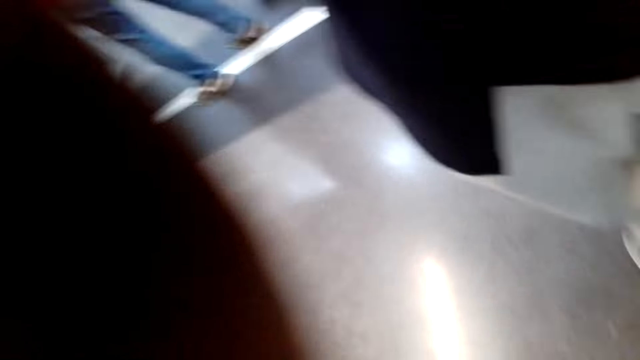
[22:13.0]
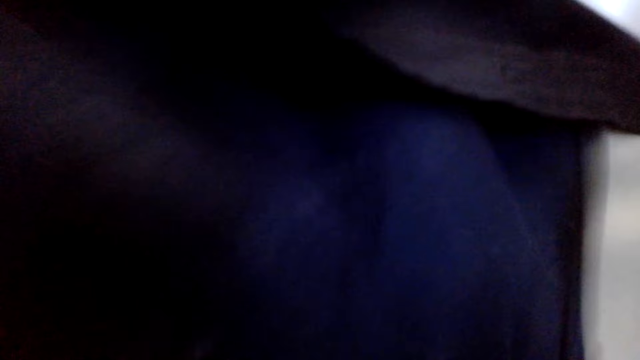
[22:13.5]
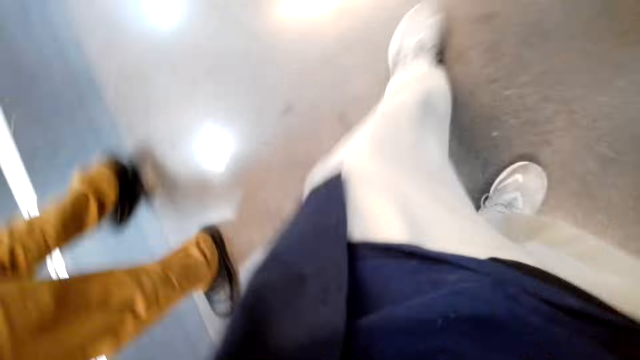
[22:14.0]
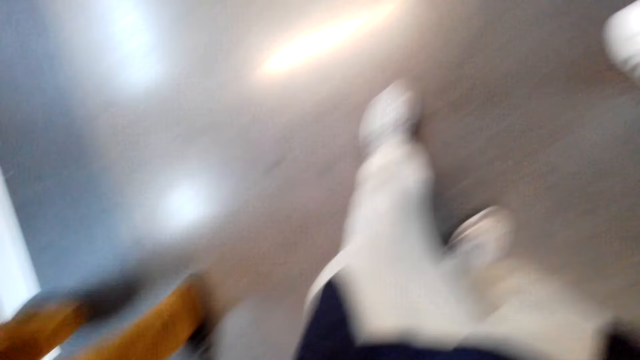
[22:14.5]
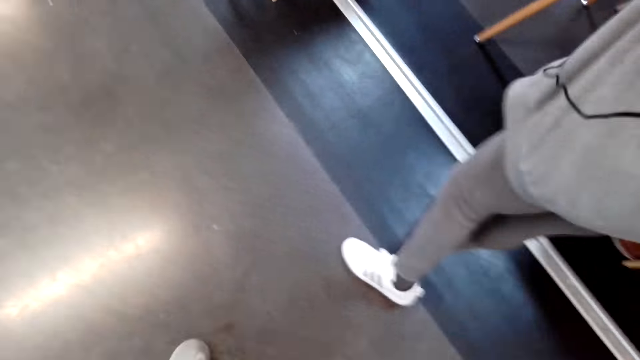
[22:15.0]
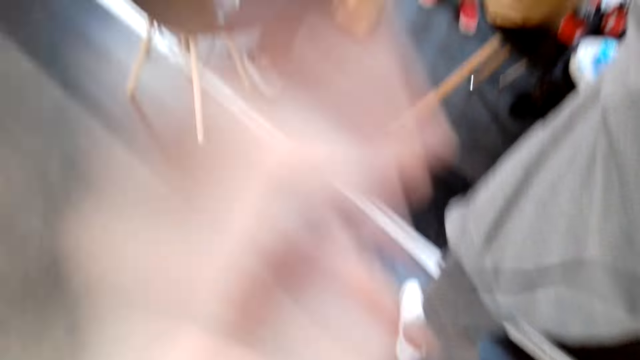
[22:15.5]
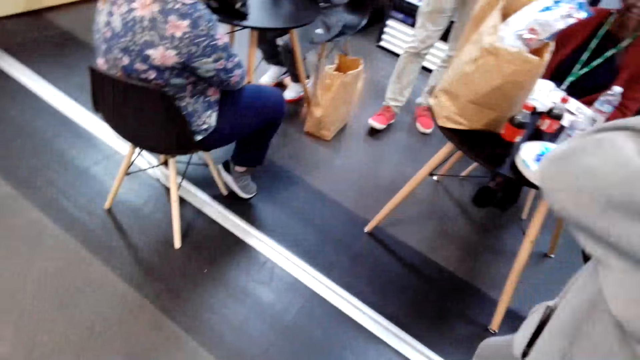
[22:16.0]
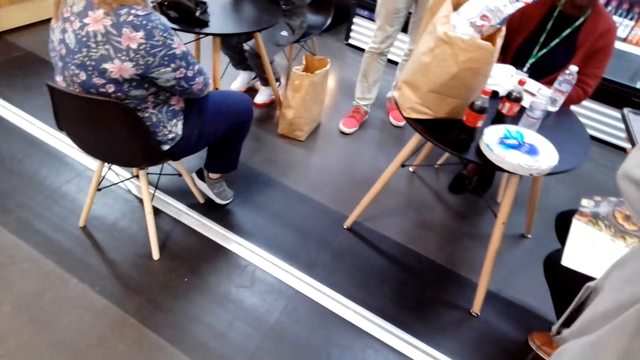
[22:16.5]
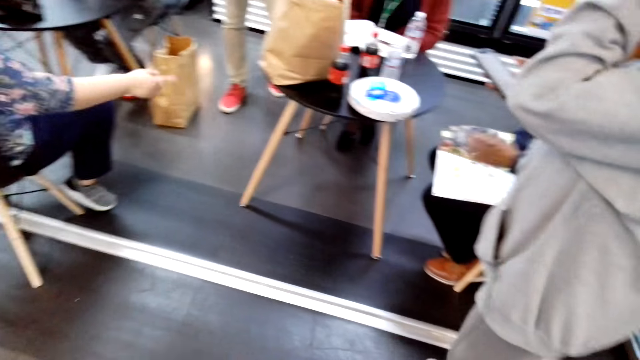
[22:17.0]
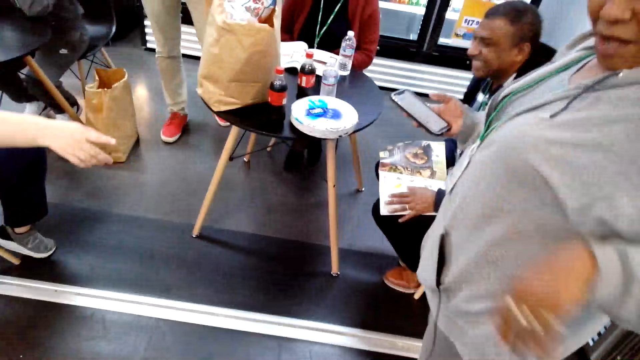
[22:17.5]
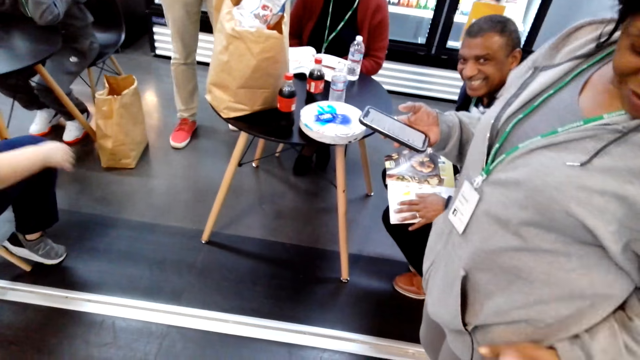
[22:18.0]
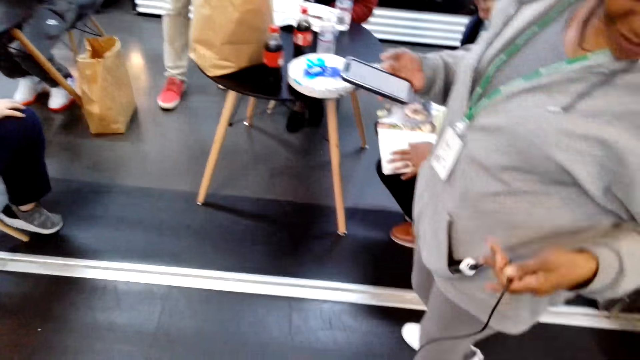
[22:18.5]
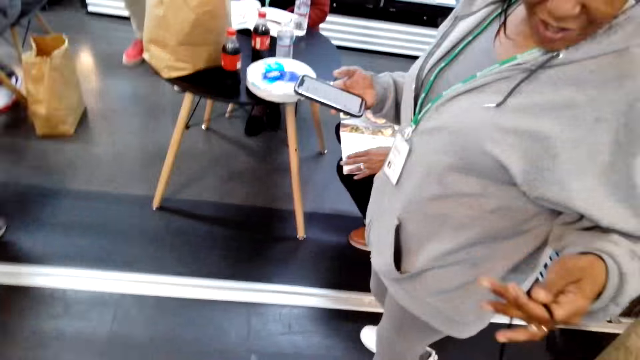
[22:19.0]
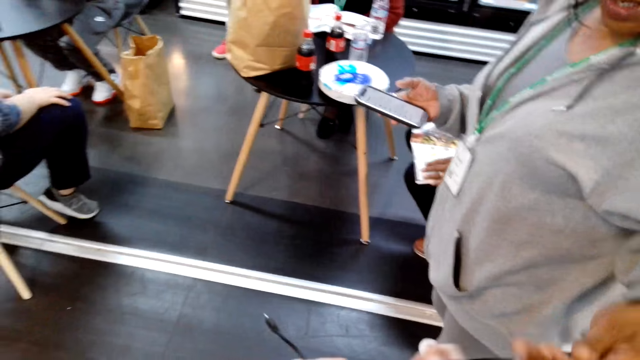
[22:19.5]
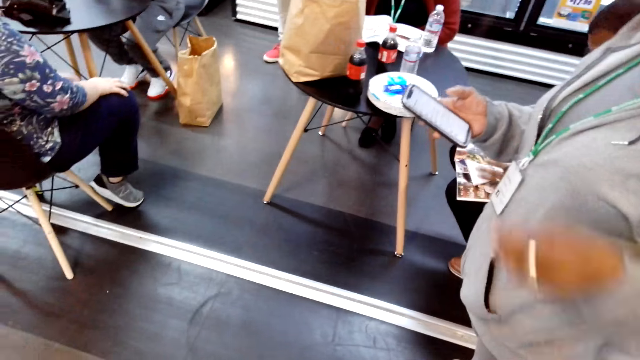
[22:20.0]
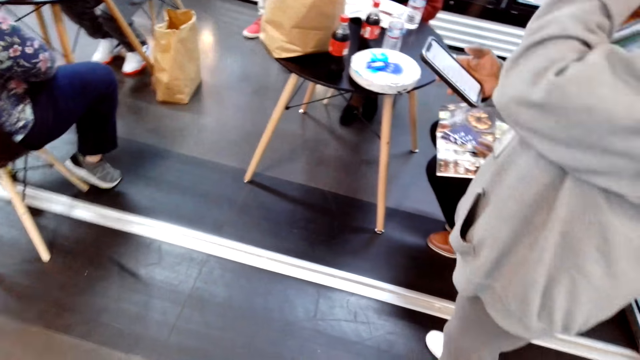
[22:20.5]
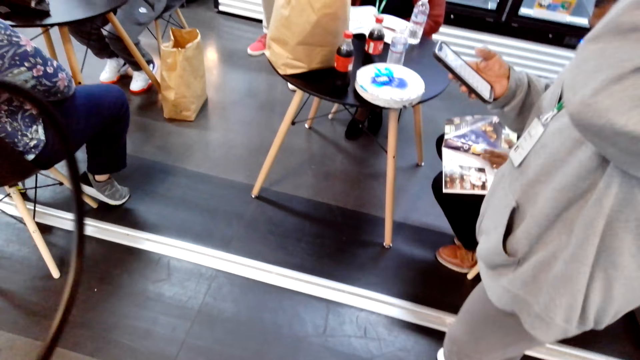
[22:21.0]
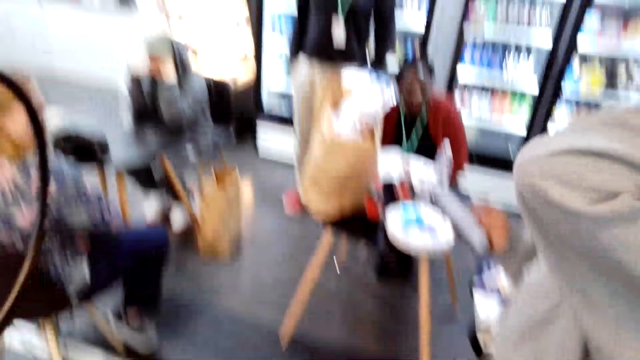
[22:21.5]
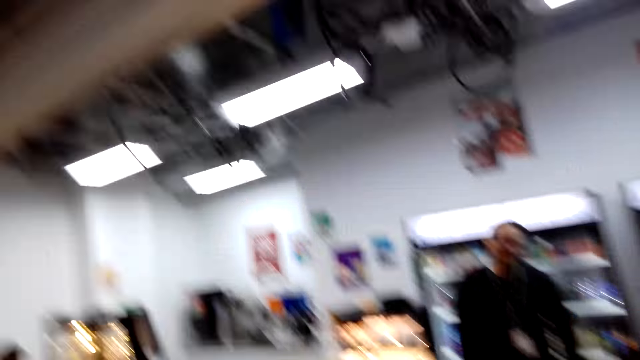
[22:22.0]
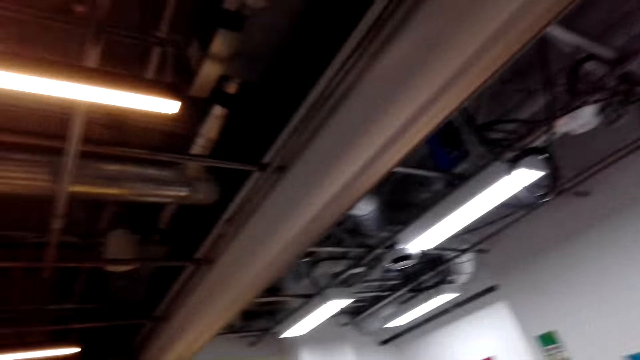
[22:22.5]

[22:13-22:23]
A woman holds a charger. A man laughs. The camera wearer picks up the charger. The woman holds a phone. The camera wearer fixes the camera.
